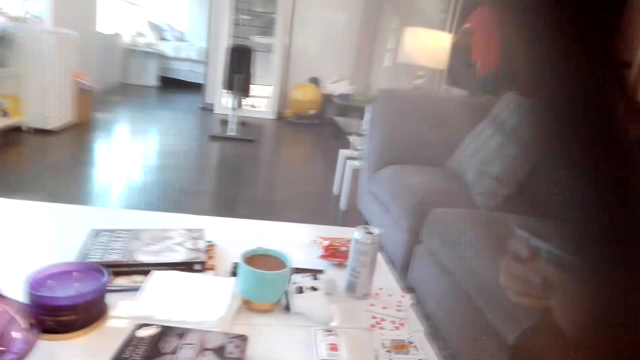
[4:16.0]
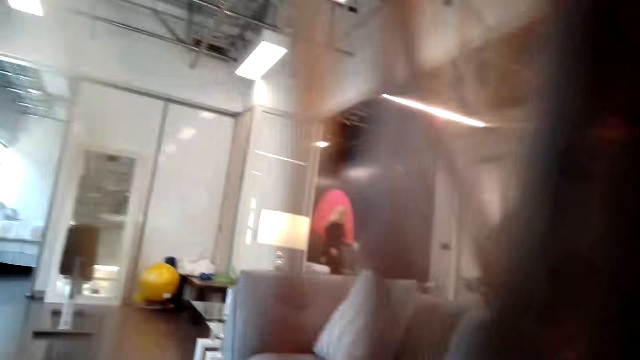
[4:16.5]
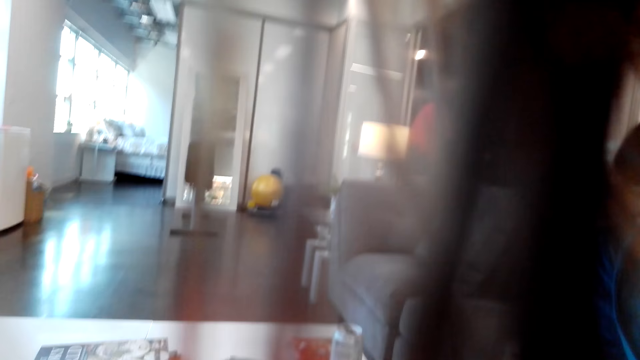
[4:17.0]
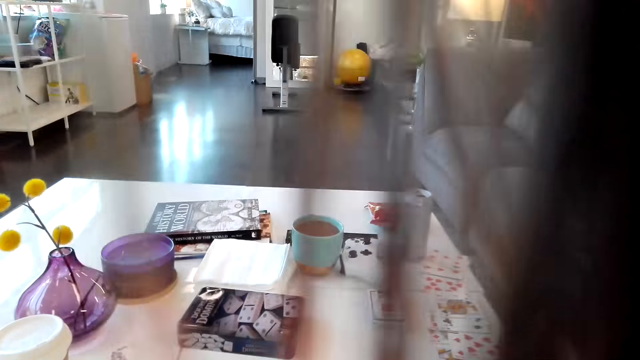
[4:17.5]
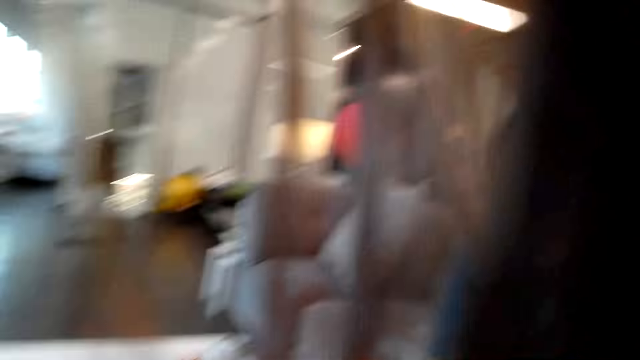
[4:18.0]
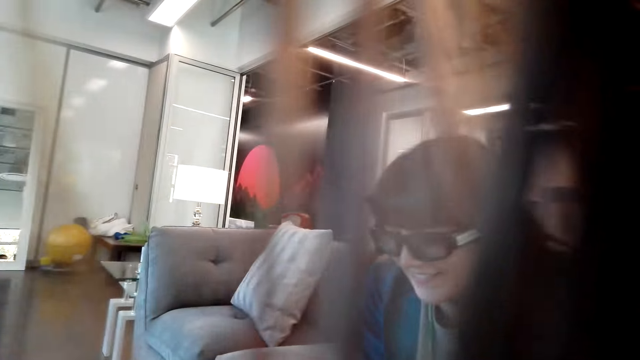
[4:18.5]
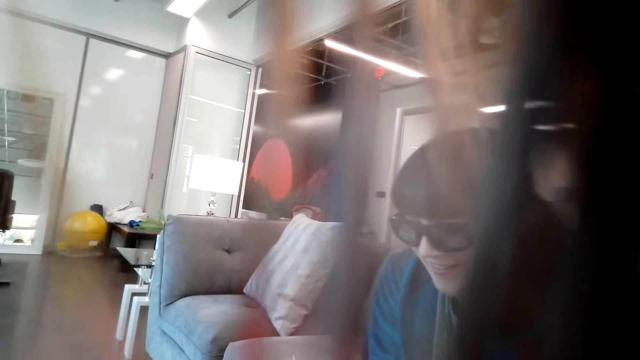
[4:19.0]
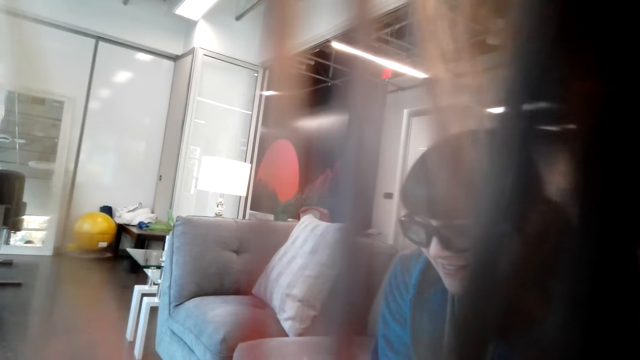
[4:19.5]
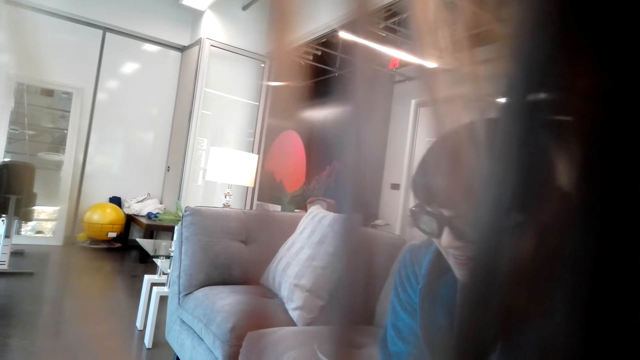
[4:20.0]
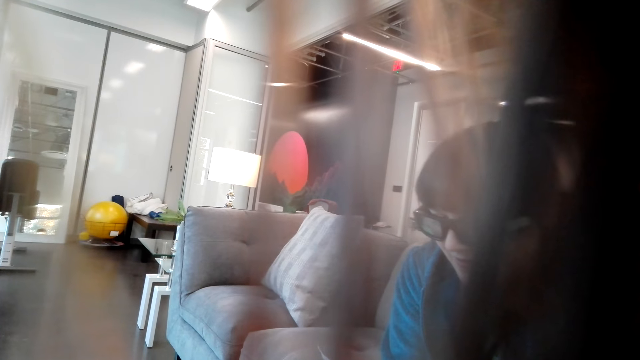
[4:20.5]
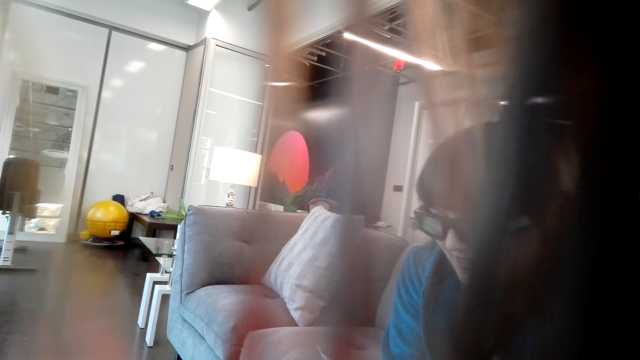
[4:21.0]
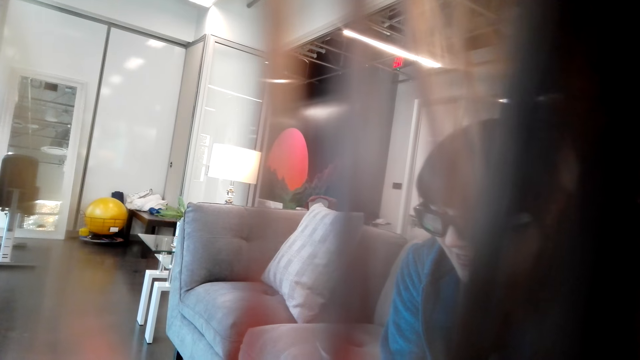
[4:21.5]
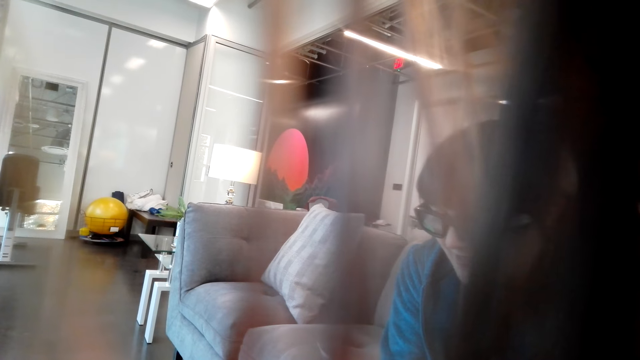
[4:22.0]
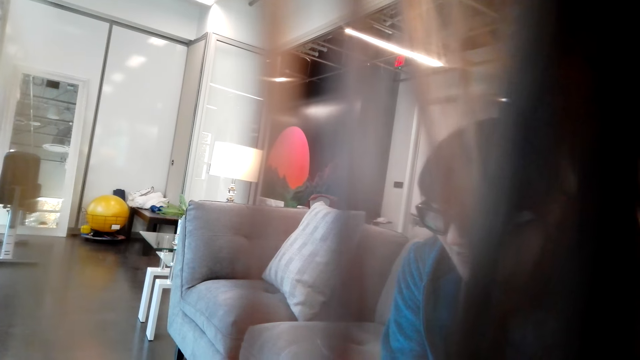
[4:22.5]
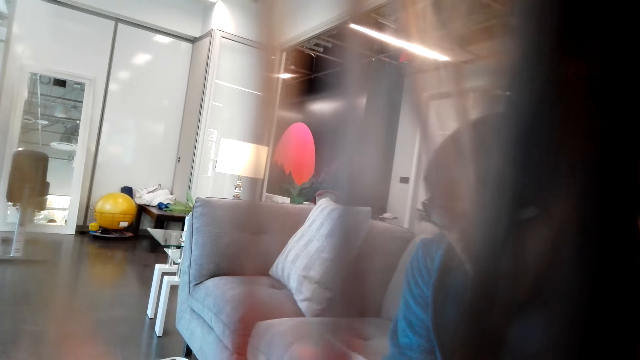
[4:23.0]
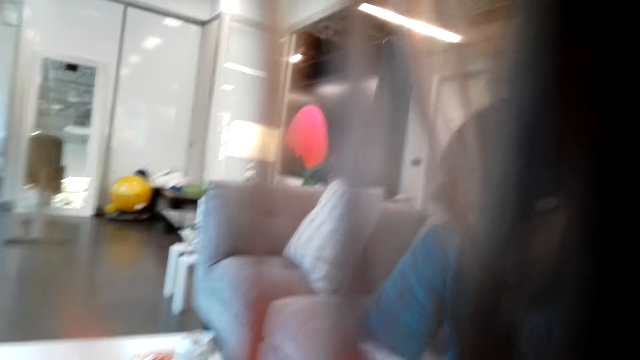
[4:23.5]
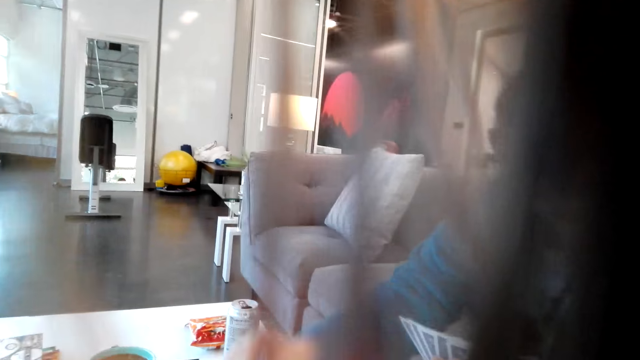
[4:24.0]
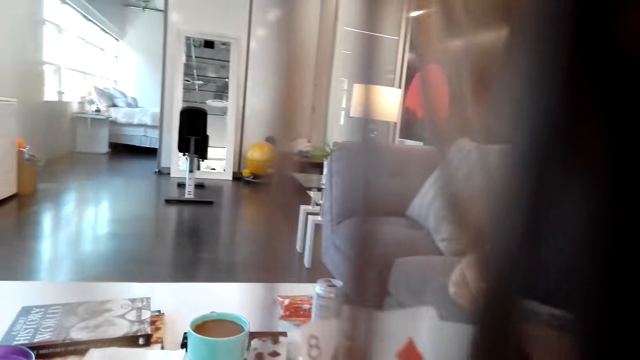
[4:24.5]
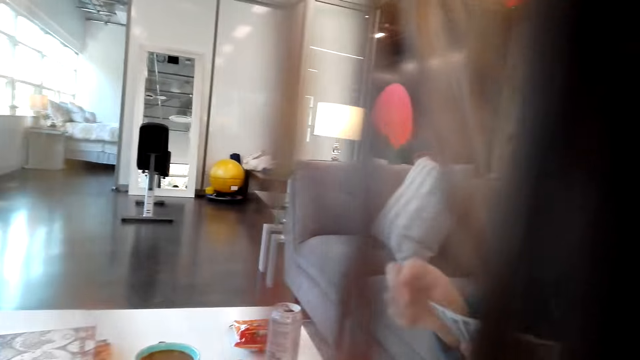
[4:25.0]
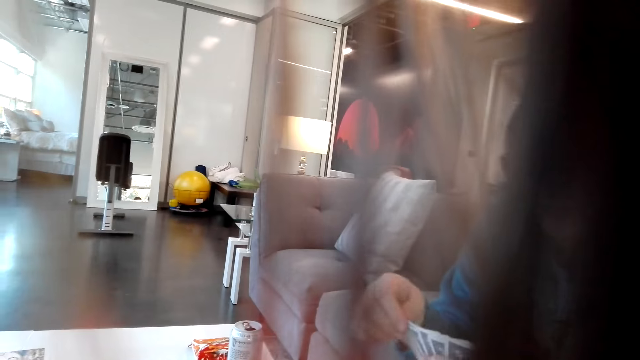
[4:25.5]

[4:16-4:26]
The camera wearer looks around. A person picks a card on the table.

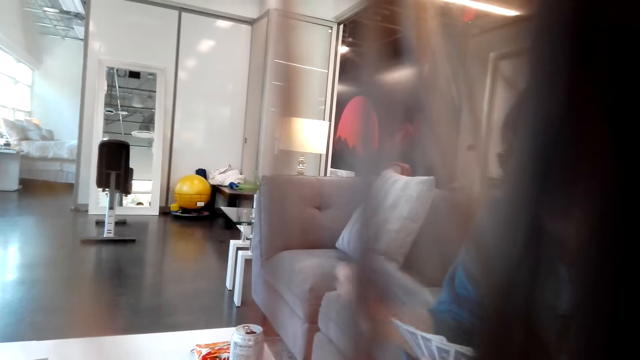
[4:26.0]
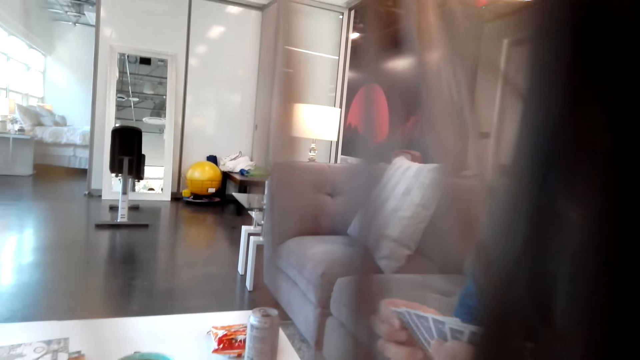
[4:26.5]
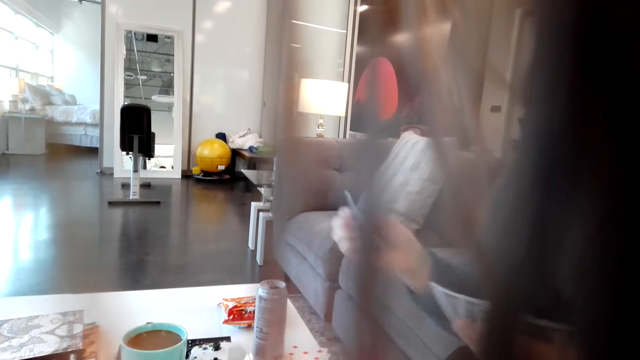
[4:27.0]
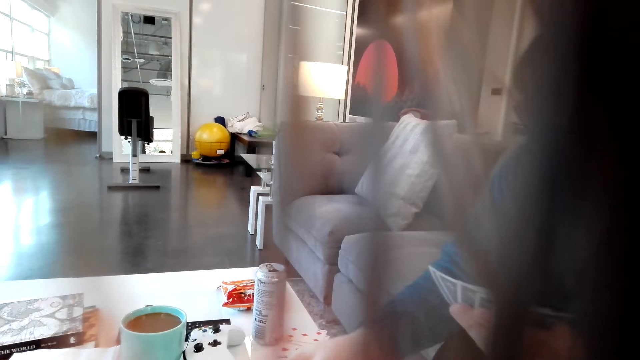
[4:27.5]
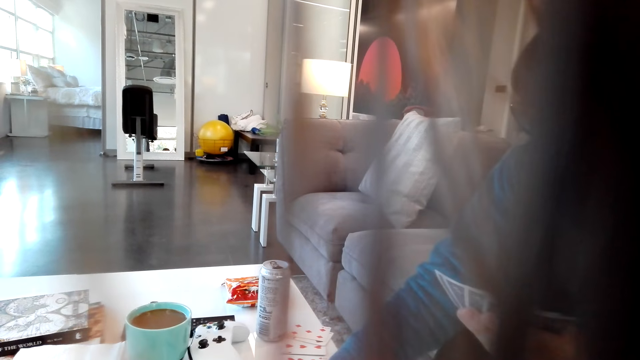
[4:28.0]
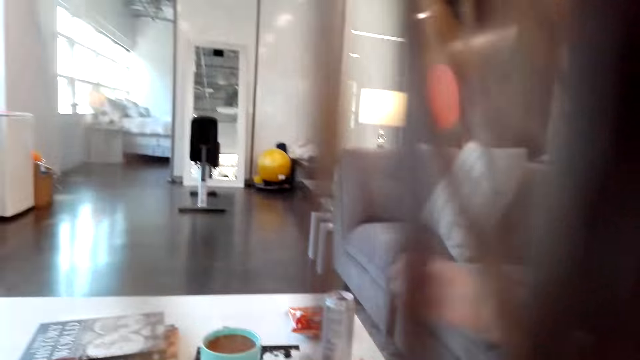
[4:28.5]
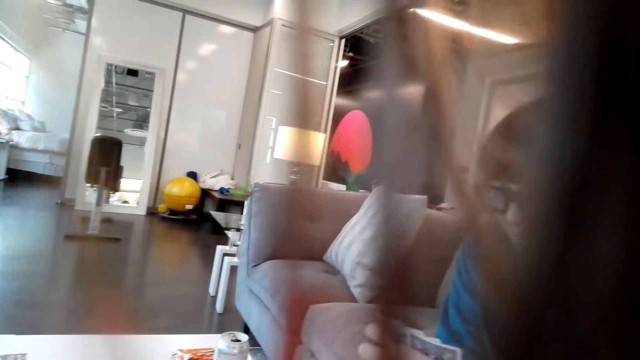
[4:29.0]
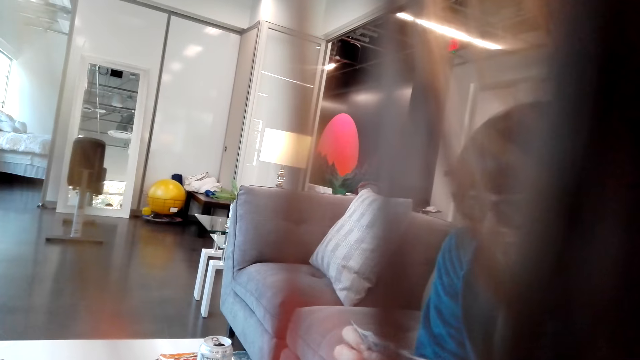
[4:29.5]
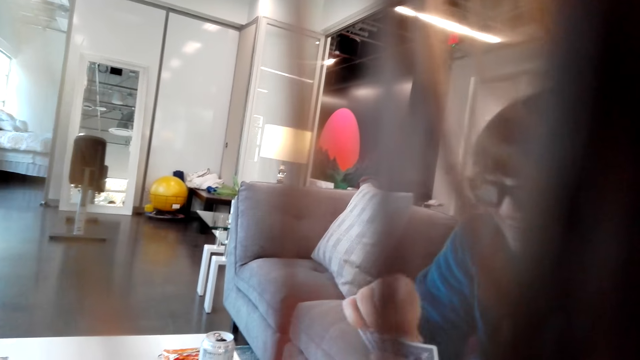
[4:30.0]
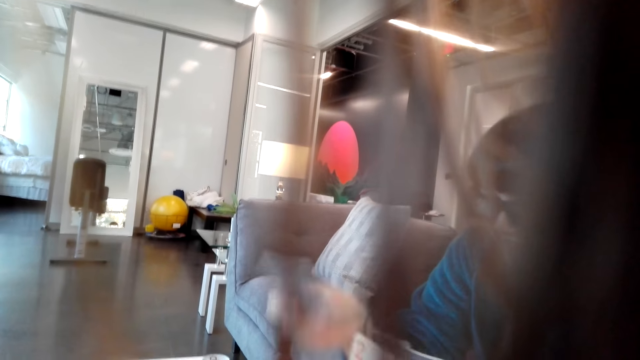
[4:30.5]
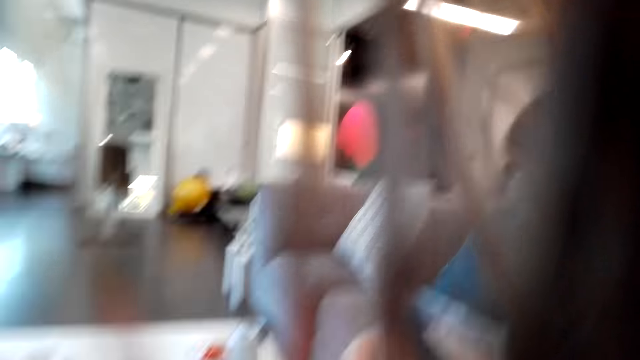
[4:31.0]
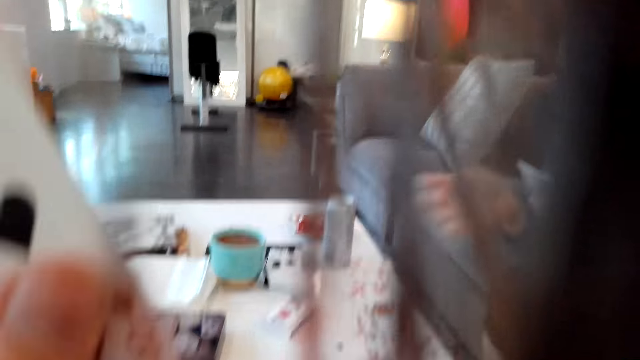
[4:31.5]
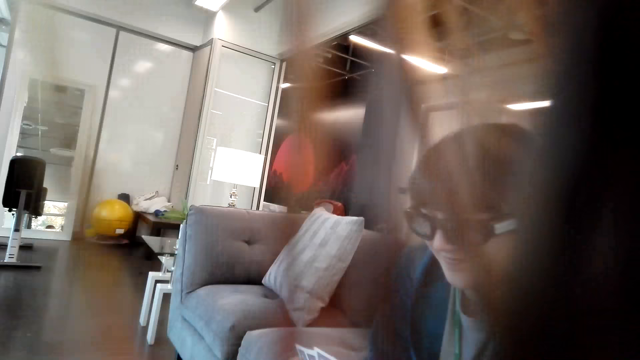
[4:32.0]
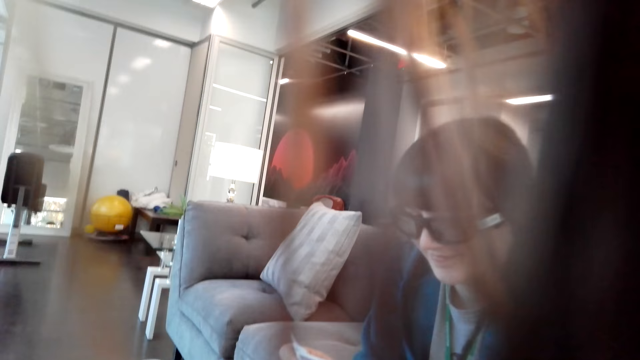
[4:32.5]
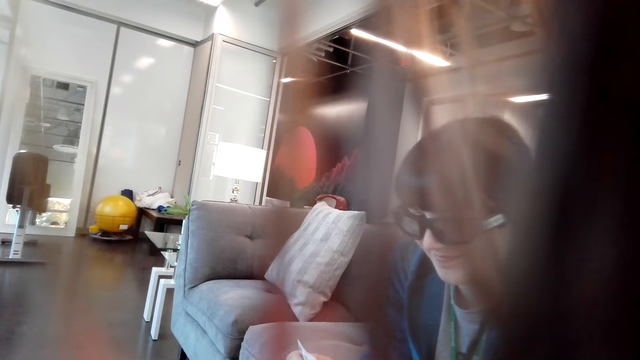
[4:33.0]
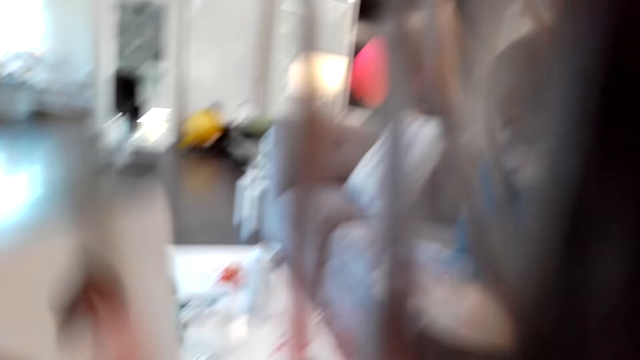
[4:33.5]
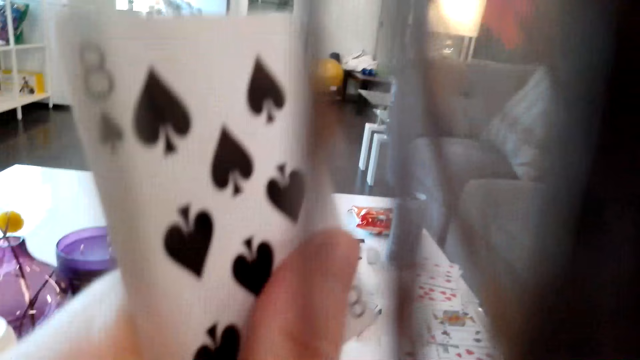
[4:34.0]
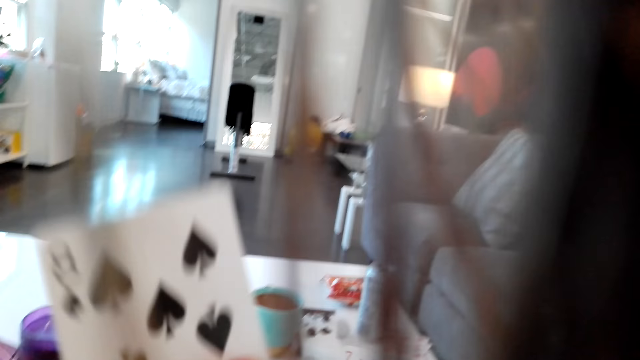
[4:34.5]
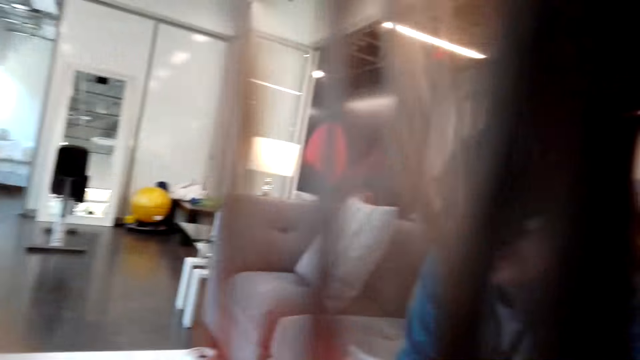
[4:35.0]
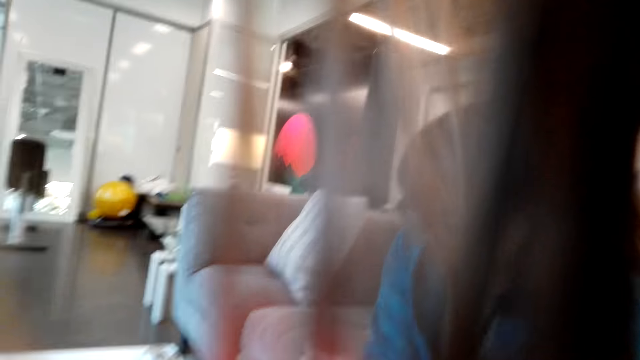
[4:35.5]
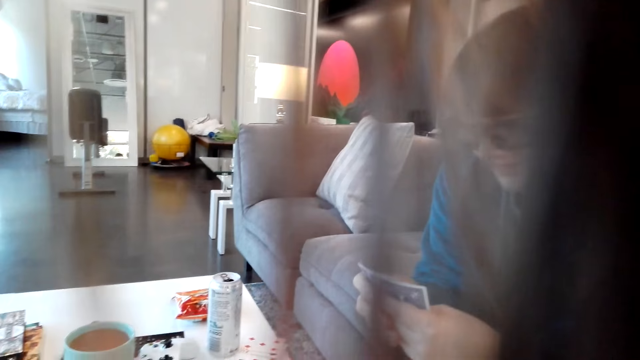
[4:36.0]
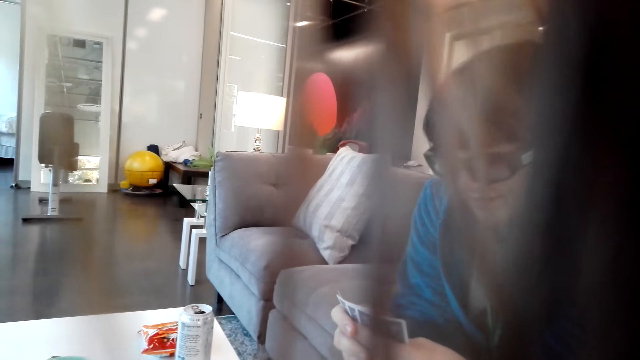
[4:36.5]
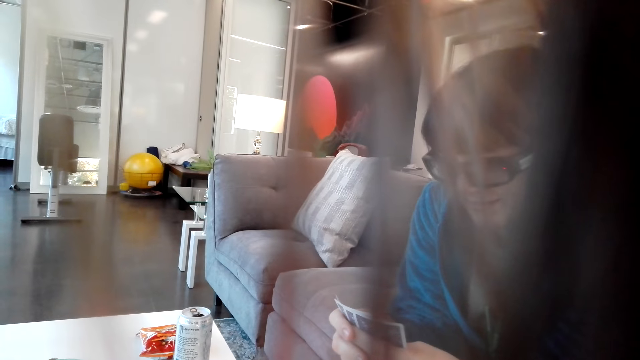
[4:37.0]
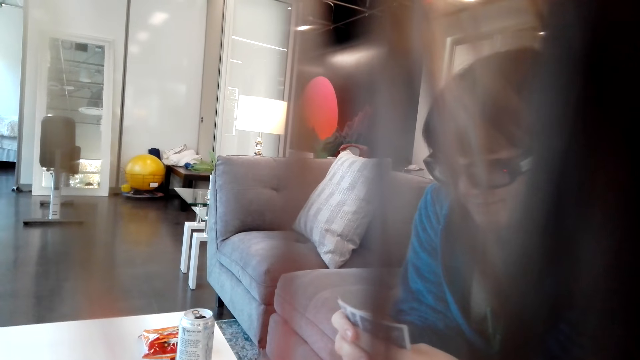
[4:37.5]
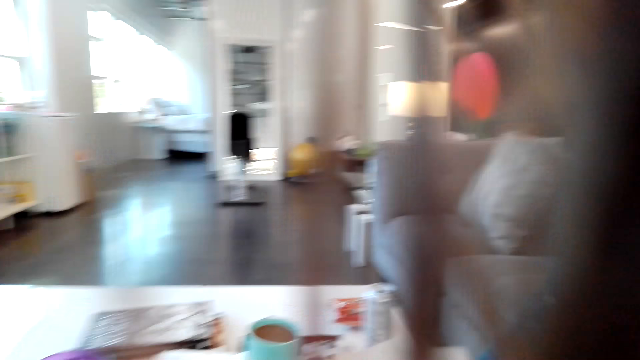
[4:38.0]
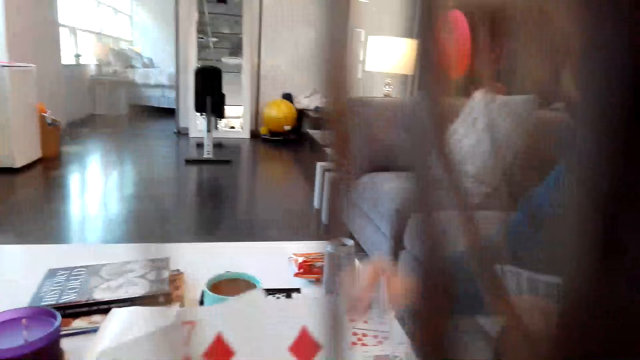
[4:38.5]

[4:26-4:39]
A person puts a card on the table. The person gives the camera wearer a card. The person looks at the cards and picks a card on the table.
